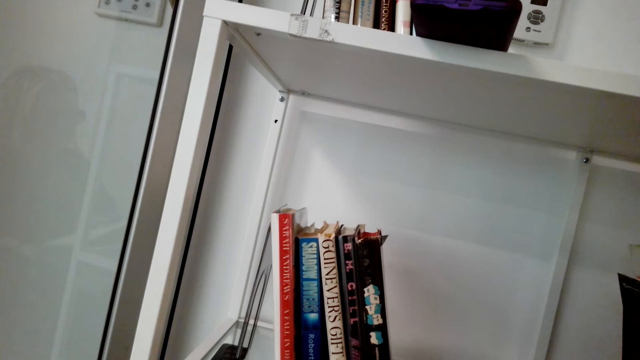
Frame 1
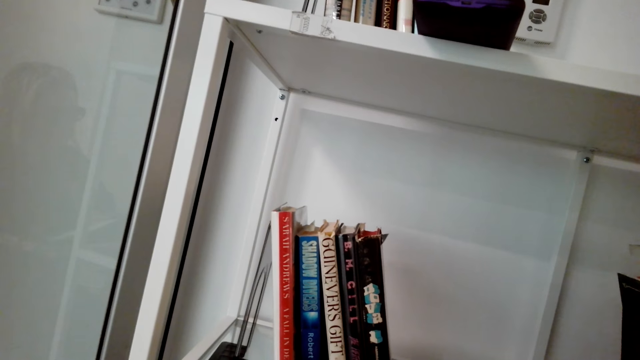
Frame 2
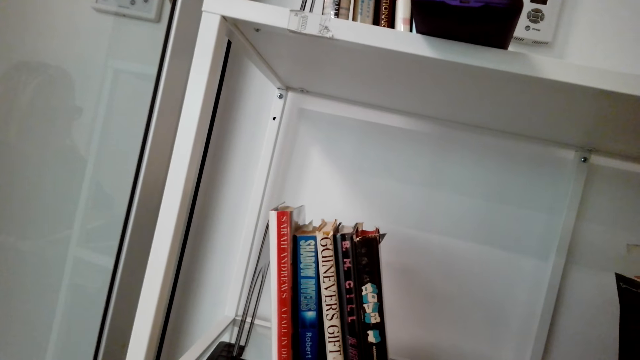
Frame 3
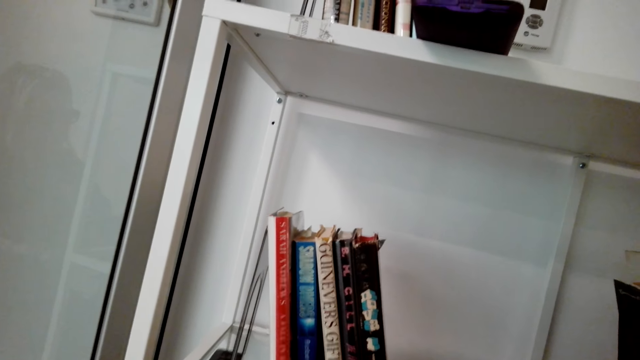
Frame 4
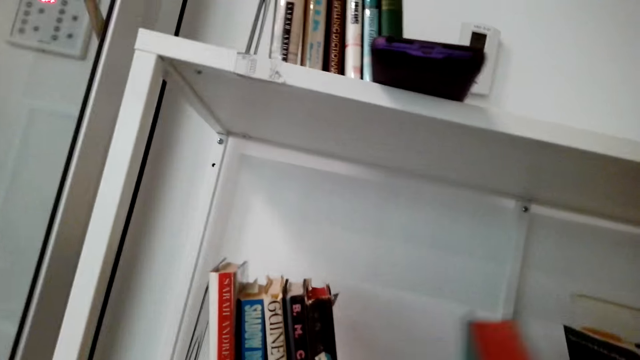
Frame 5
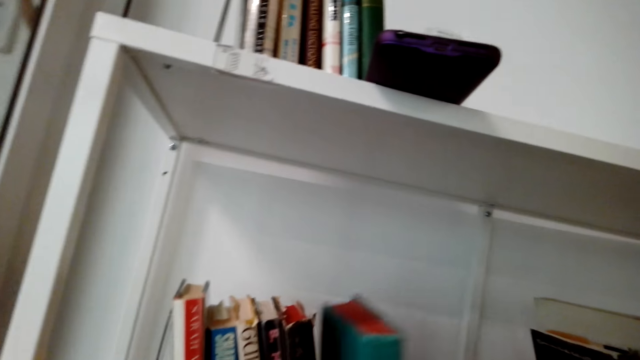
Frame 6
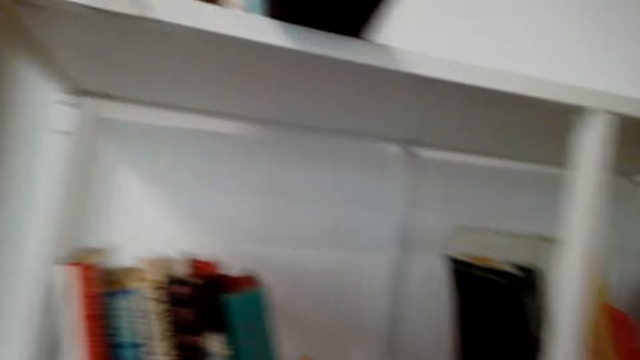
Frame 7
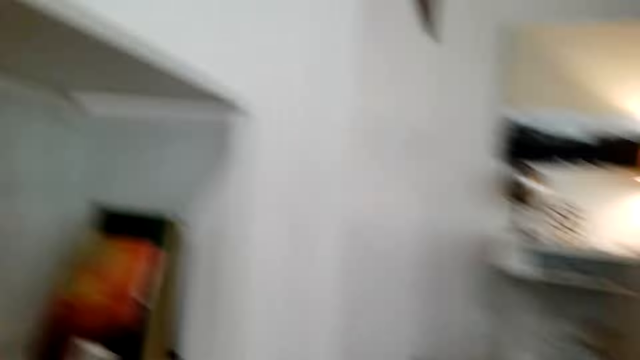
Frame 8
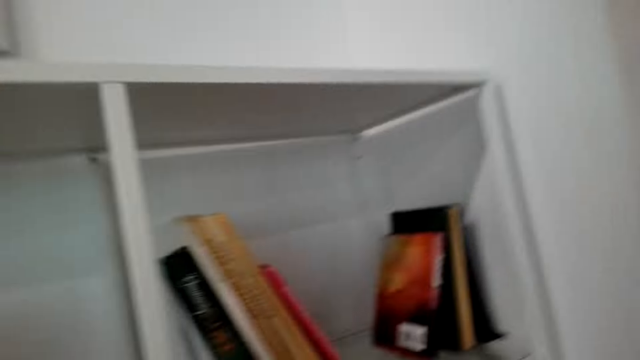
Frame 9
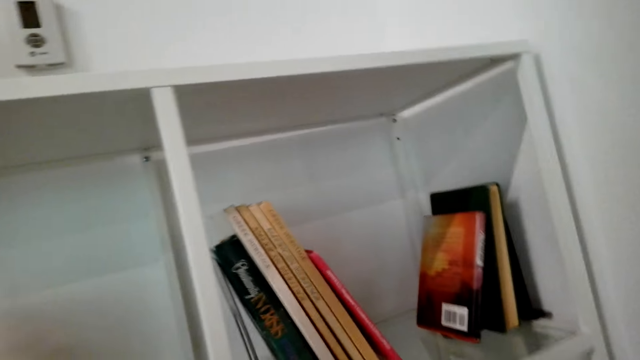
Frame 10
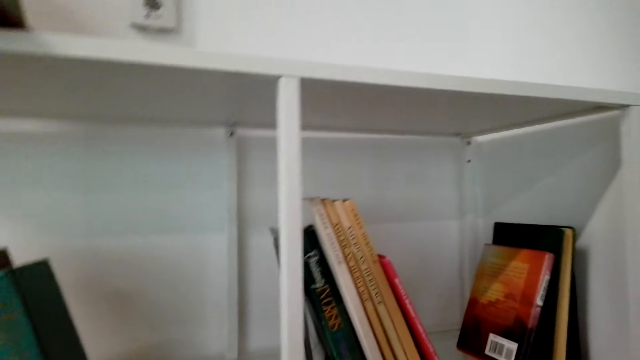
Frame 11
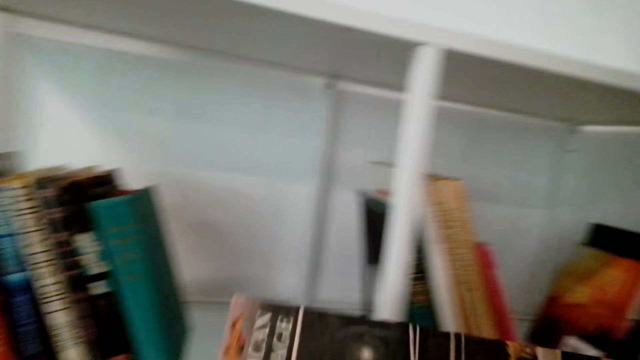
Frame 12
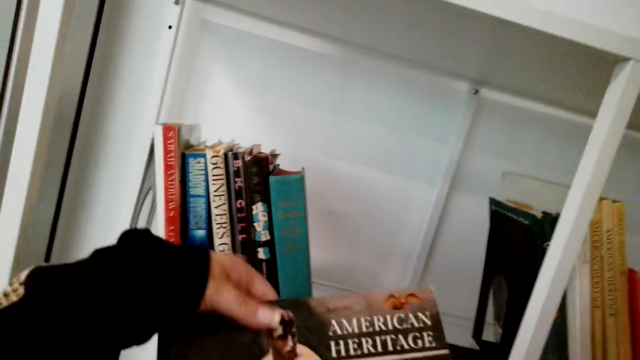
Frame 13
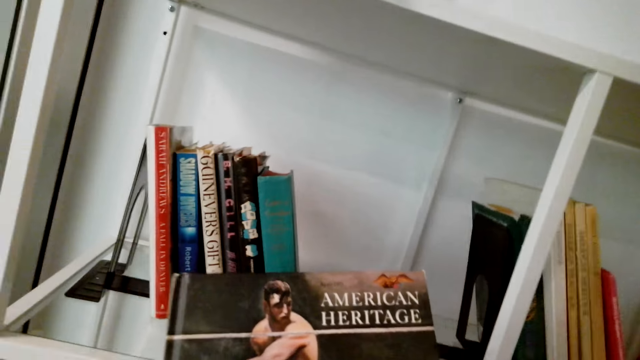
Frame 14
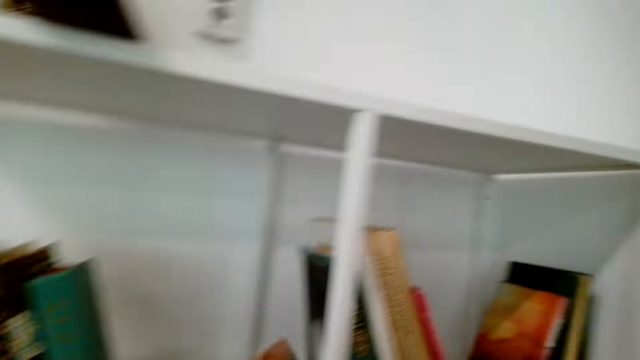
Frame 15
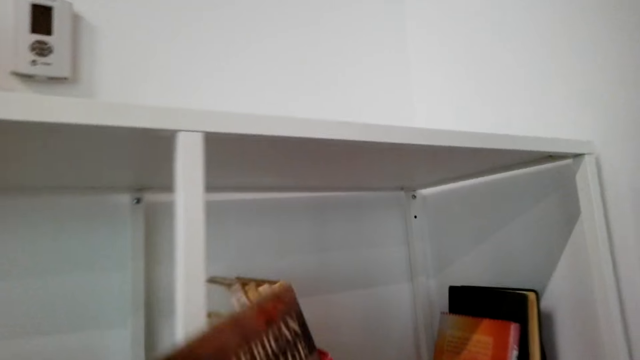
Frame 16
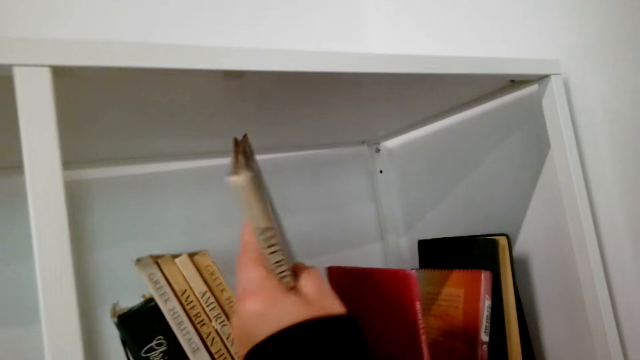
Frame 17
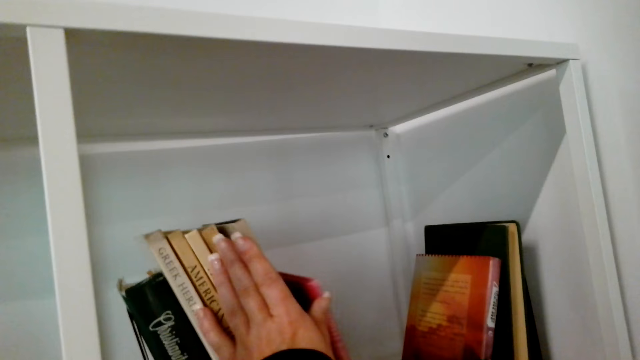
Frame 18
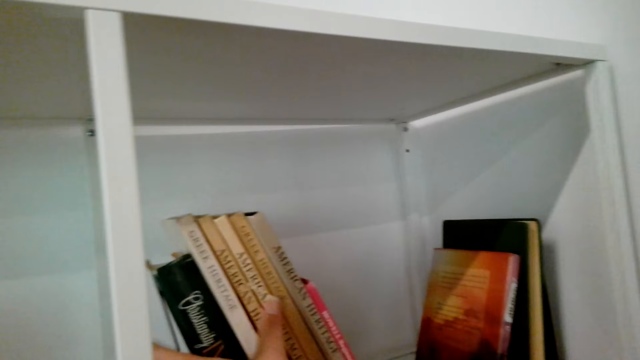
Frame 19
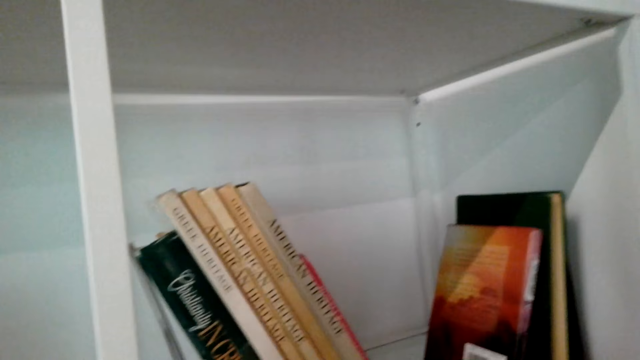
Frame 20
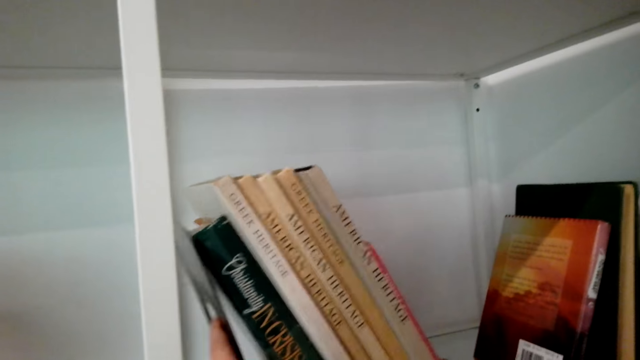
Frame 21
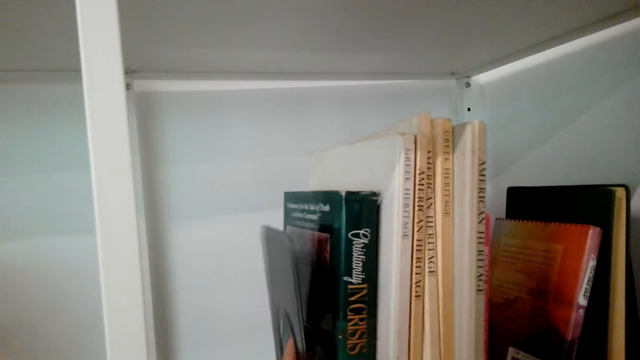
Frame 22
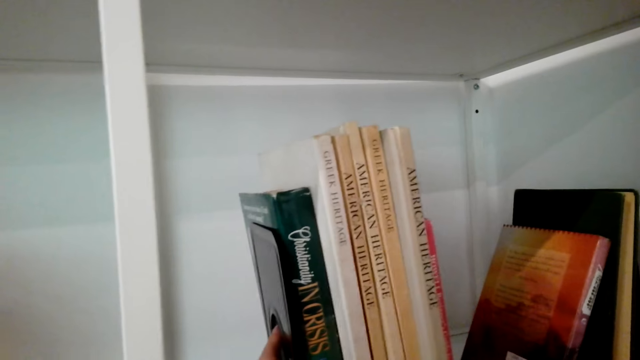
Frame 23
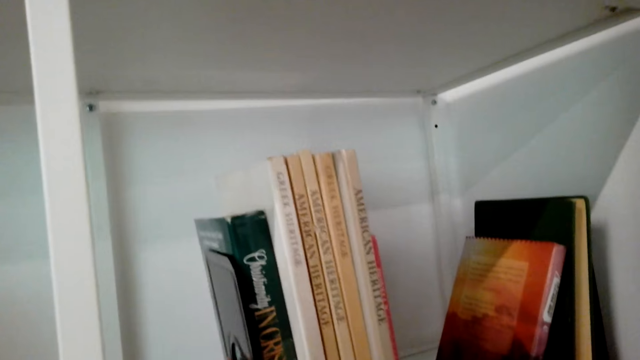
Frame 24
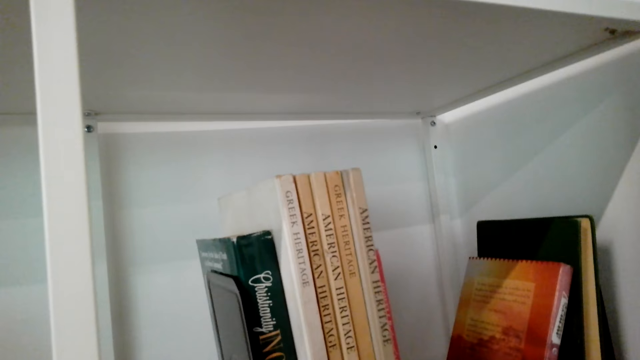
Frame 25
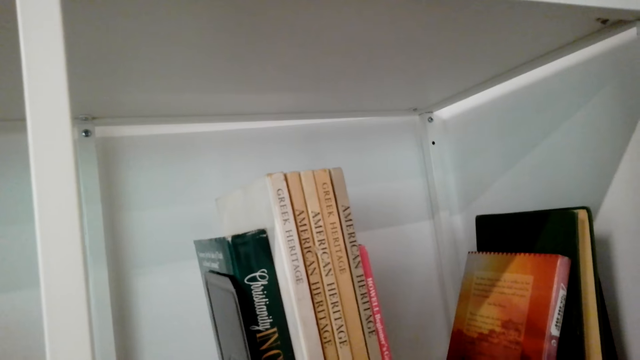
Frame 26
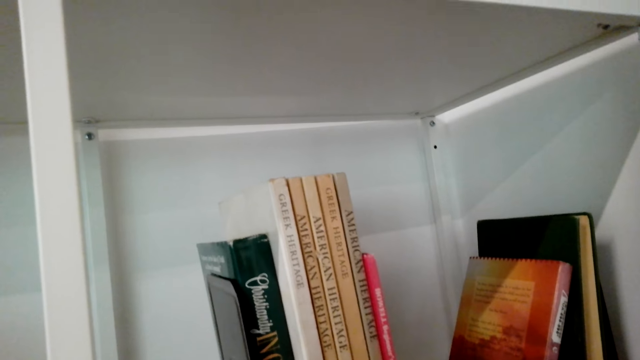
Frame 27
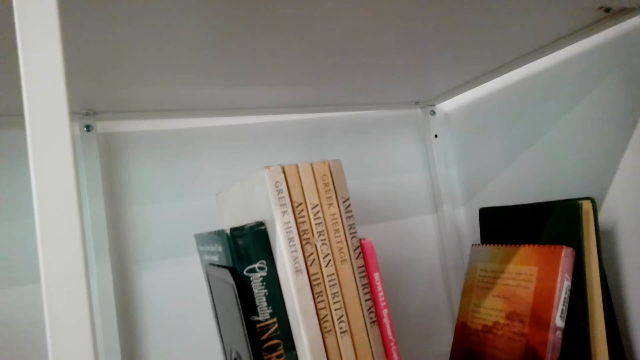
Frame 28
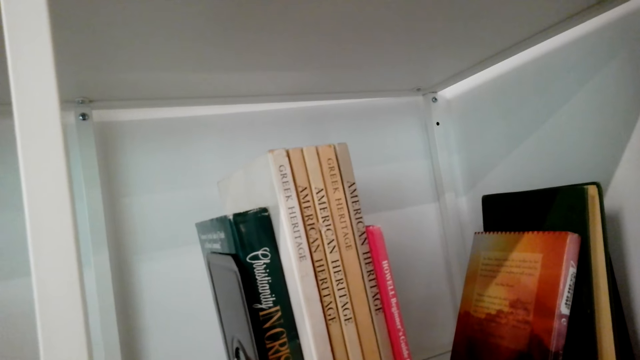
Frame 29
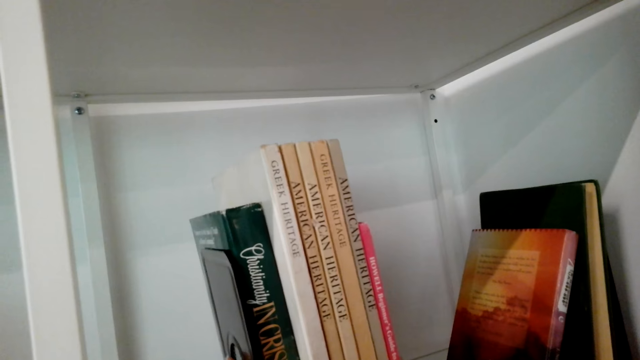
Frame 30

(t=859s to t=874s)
The camera wearer arranges books in the shelves. They pick a book. They talk and put the book in the shelf. They pick a book holder.

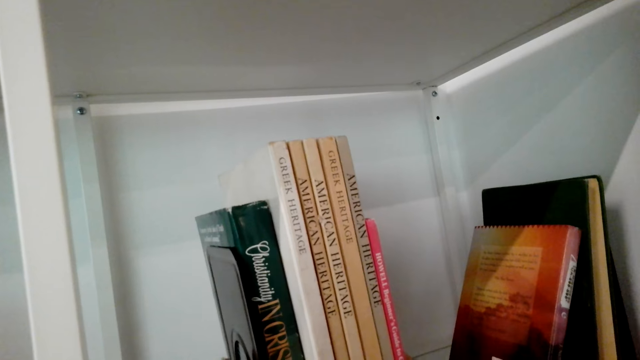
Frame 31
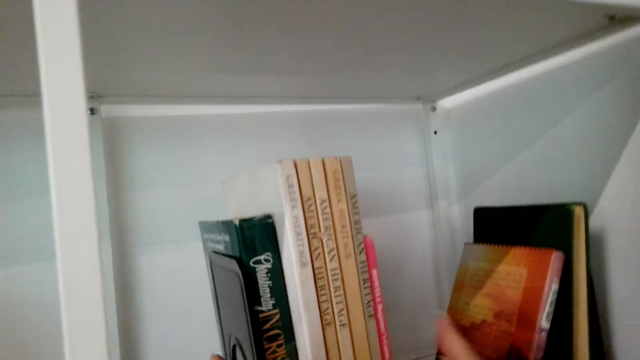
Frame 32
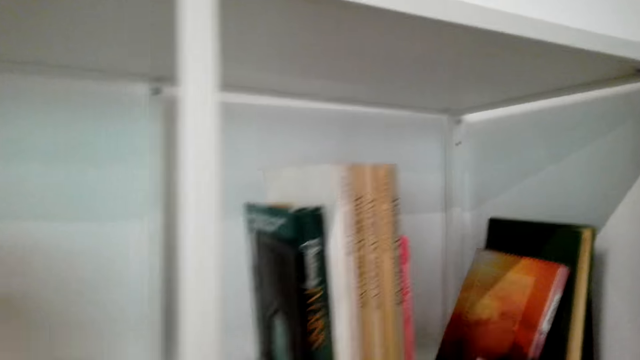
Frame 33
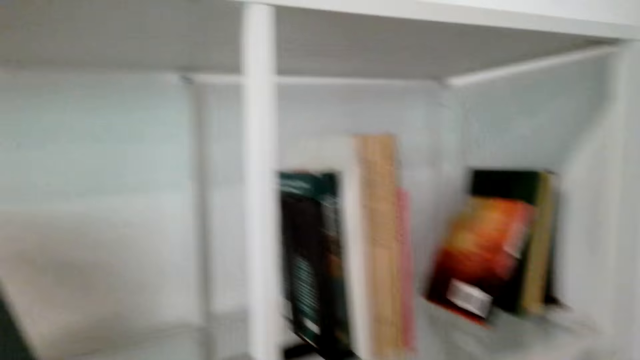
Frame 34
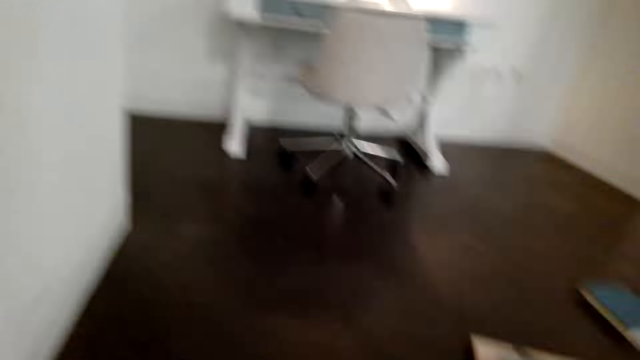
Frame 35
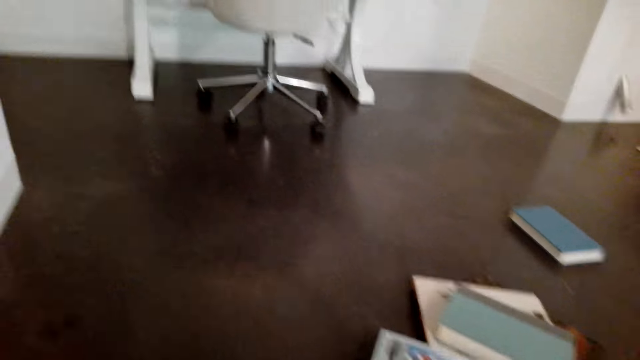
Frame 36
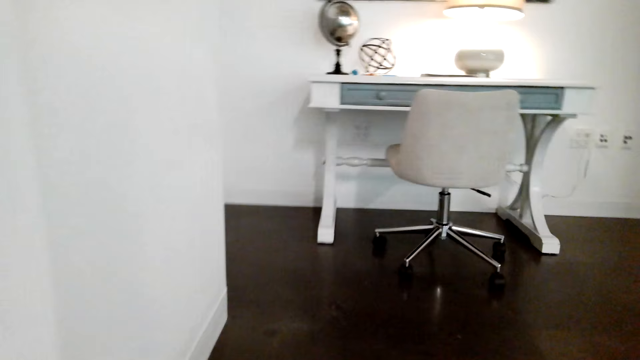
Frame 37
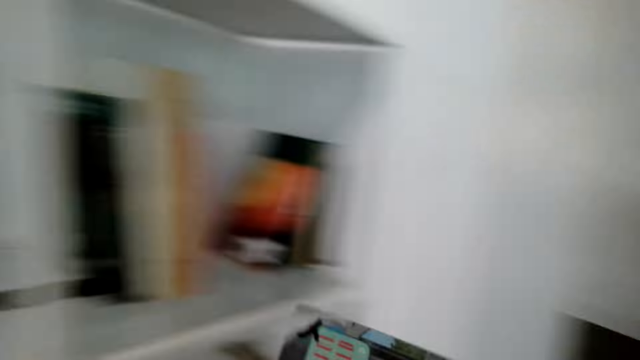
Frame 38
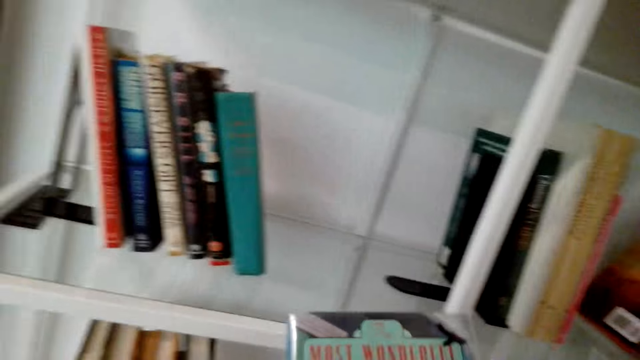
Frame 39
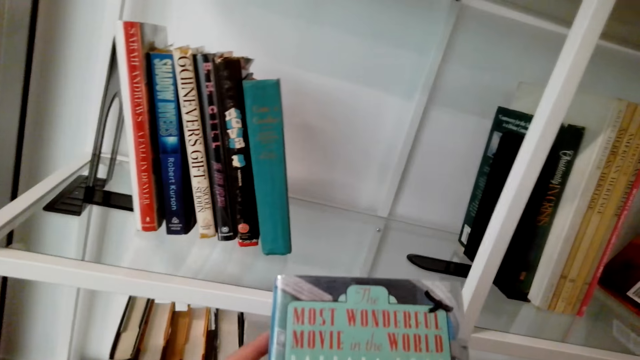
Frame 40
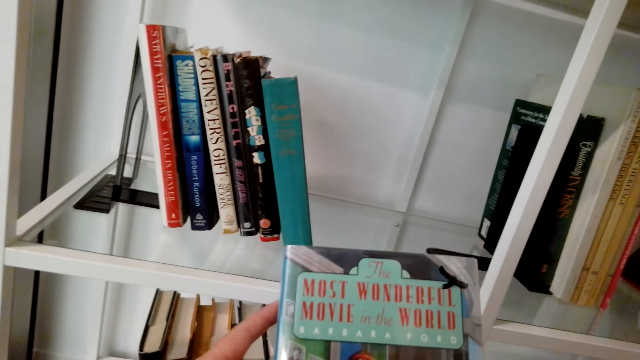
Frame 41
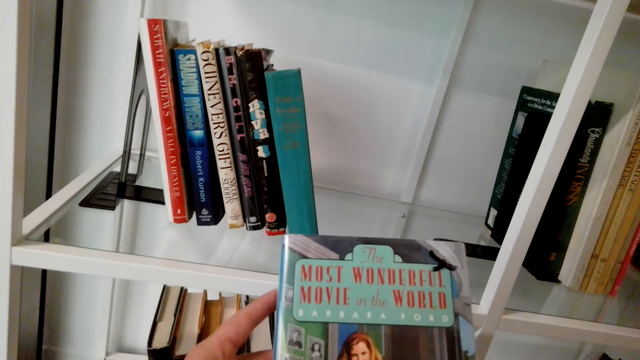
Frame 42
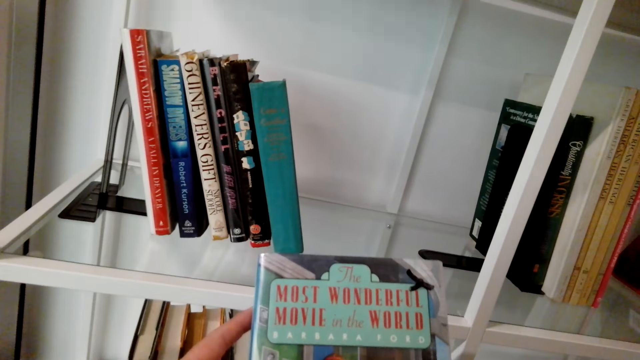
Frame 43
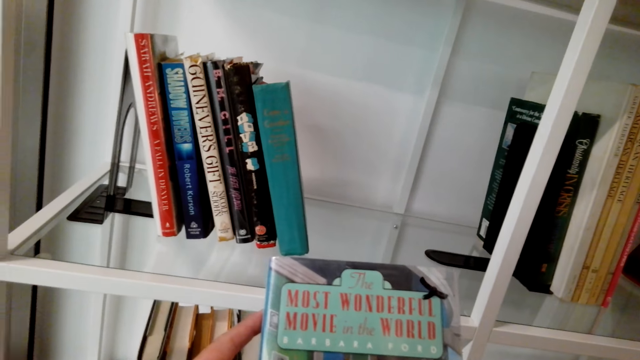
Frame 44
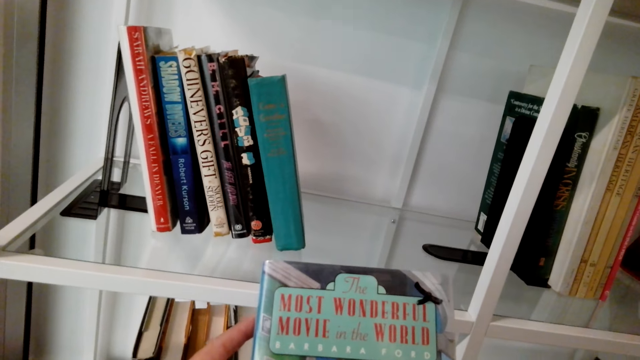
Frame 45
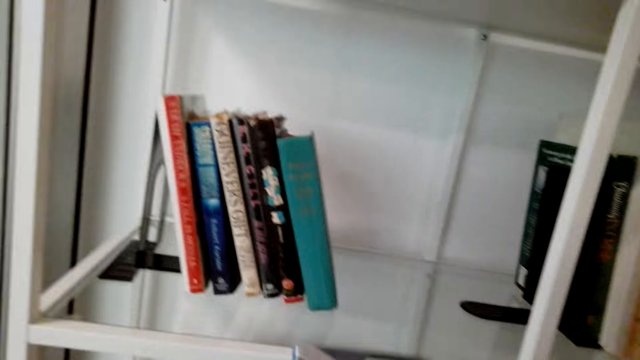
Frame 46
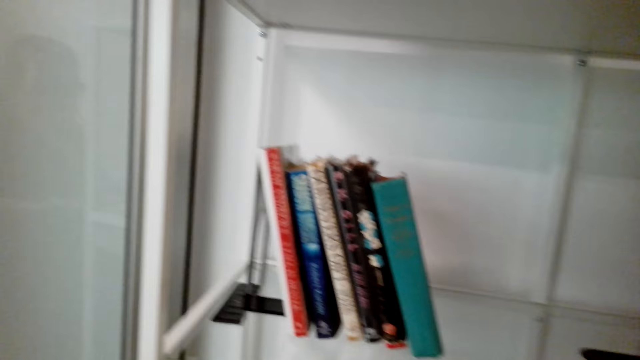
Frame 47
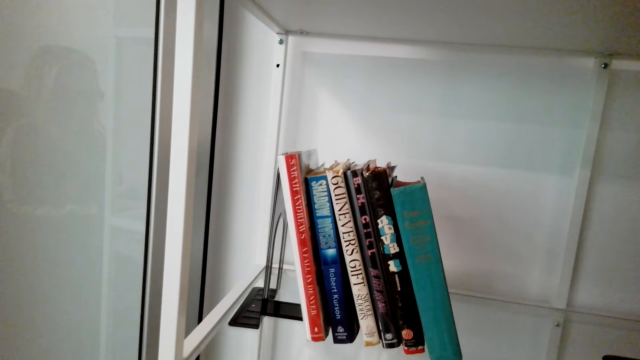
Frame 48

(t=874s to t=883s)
The camera wearer picks up a book. They yawn.
